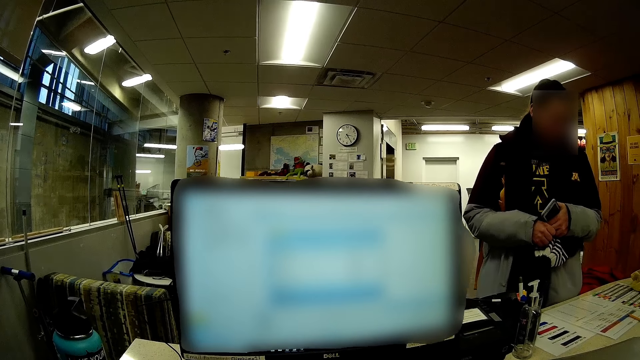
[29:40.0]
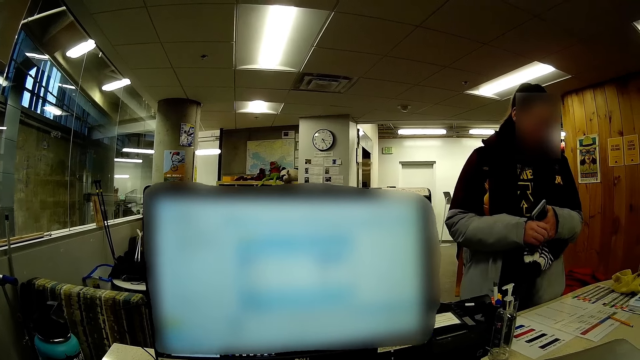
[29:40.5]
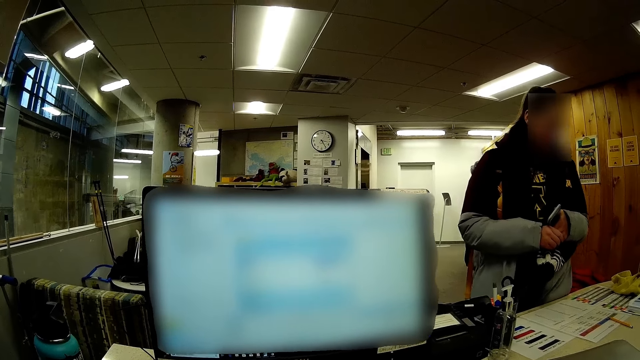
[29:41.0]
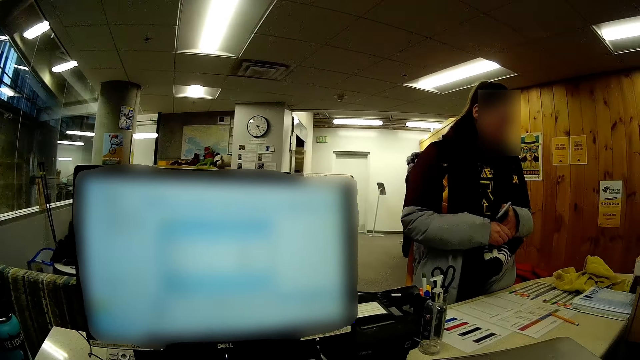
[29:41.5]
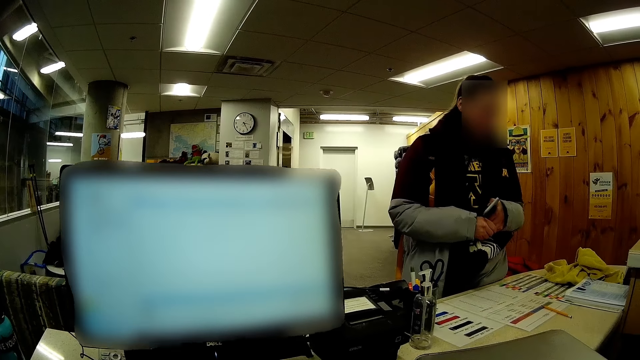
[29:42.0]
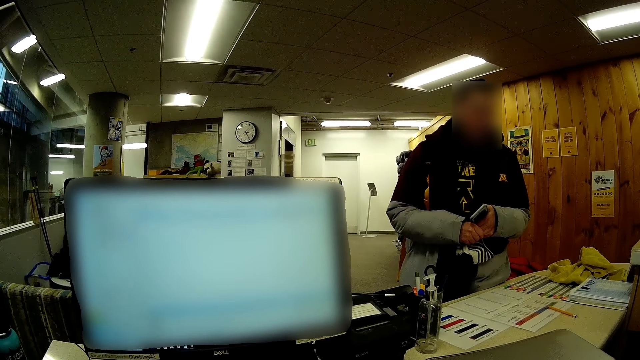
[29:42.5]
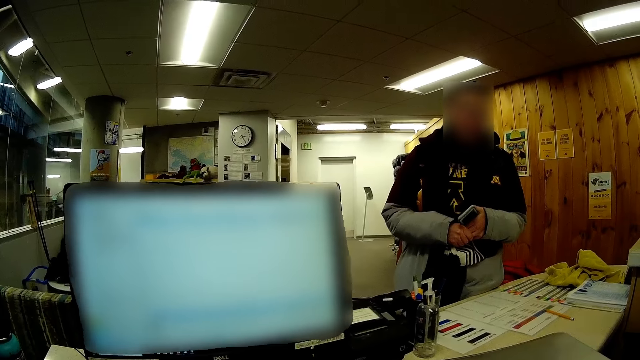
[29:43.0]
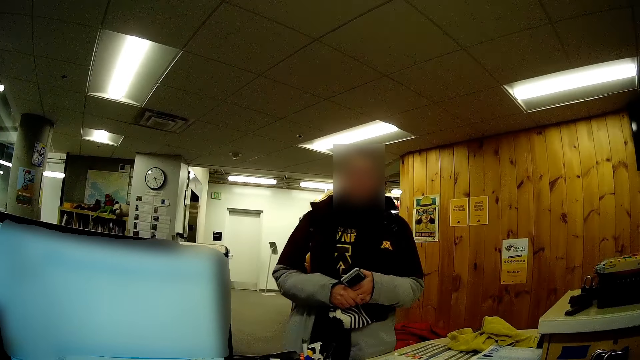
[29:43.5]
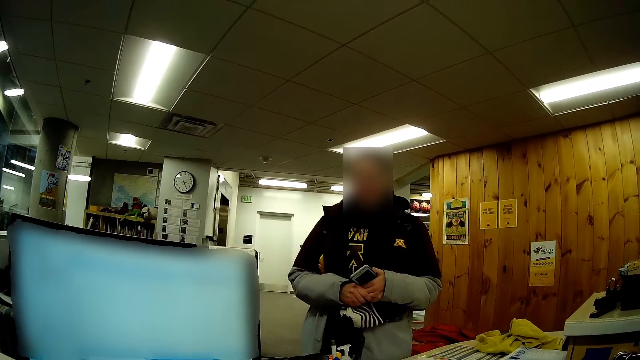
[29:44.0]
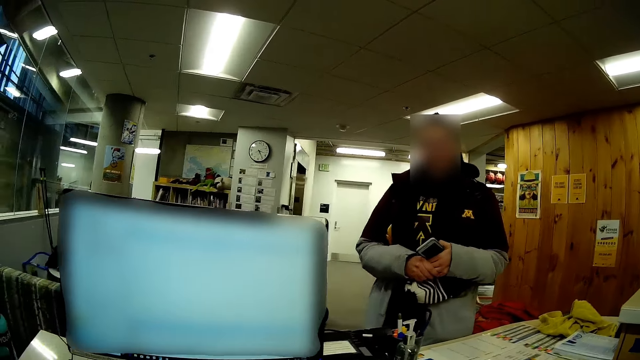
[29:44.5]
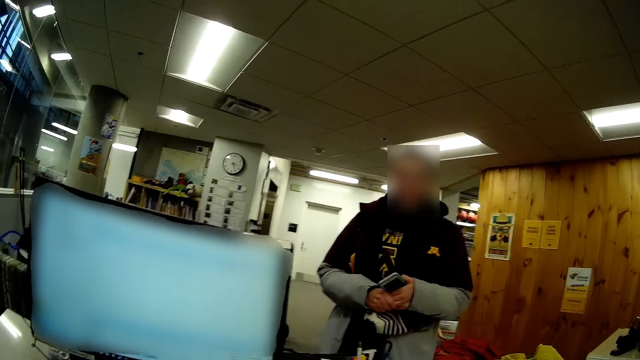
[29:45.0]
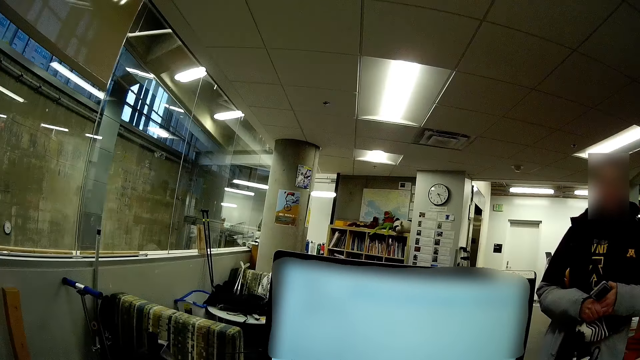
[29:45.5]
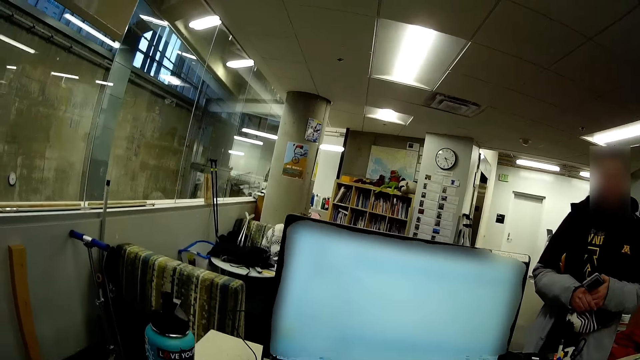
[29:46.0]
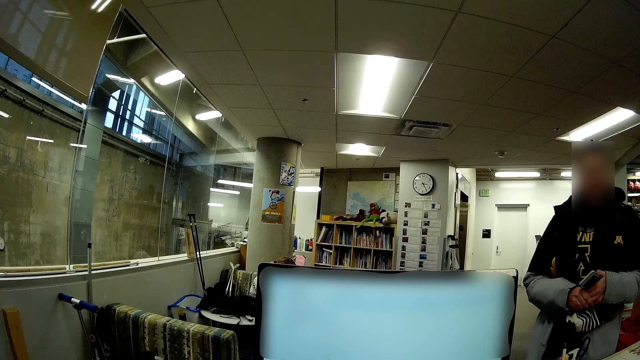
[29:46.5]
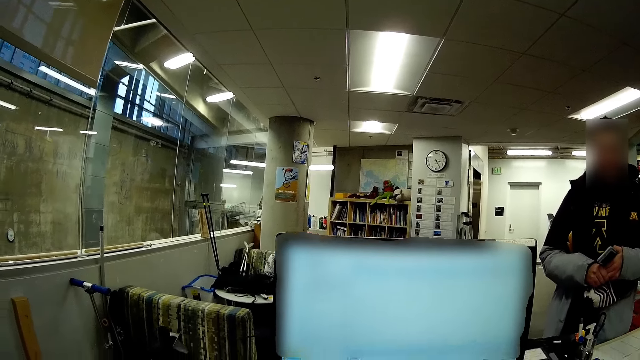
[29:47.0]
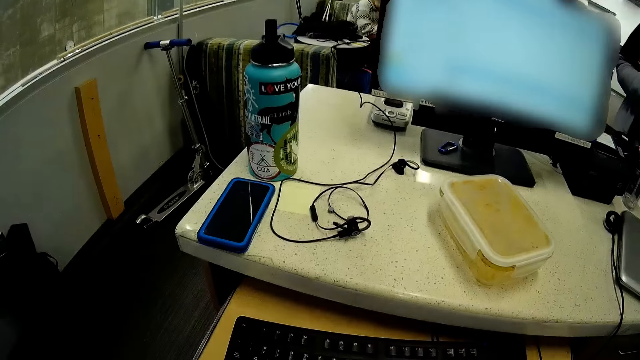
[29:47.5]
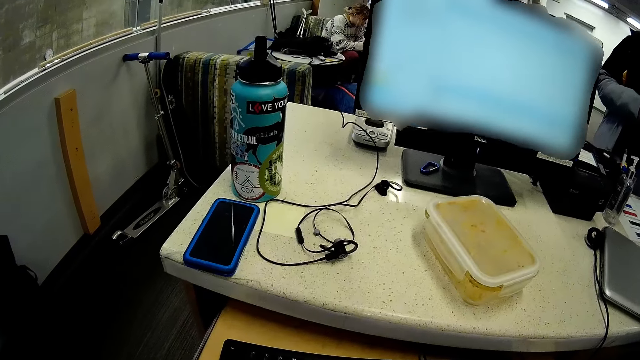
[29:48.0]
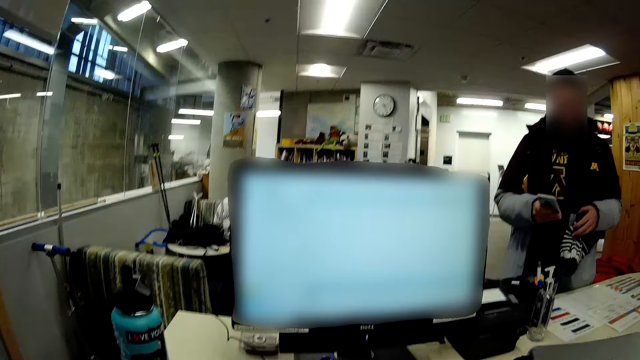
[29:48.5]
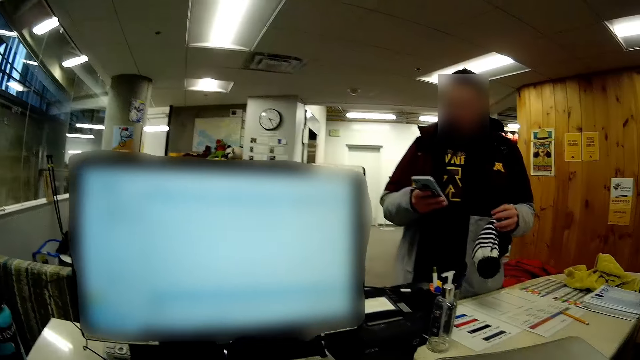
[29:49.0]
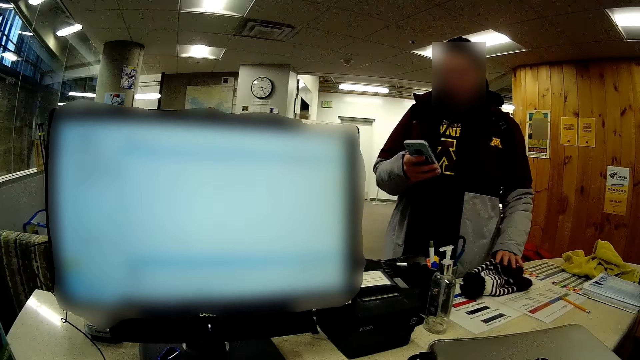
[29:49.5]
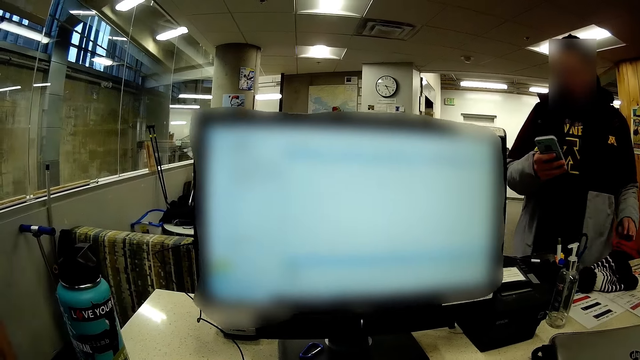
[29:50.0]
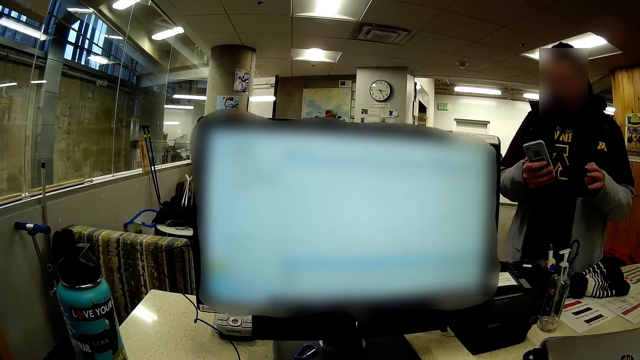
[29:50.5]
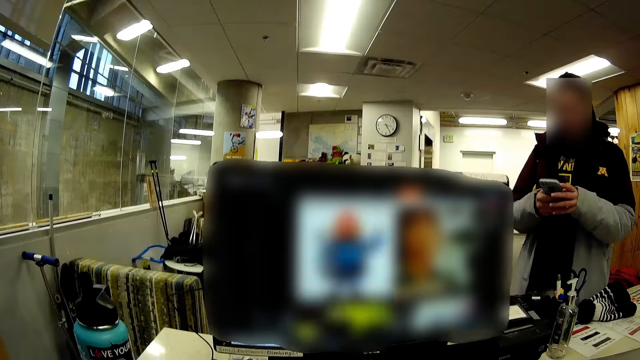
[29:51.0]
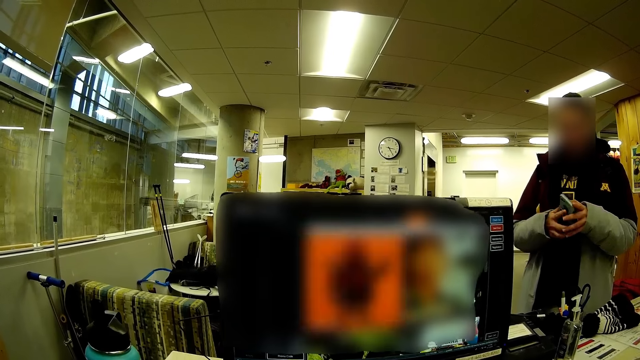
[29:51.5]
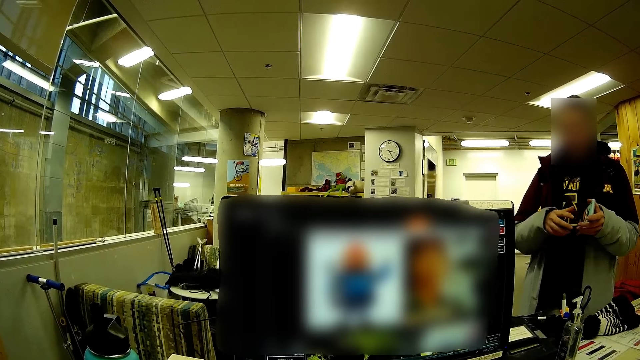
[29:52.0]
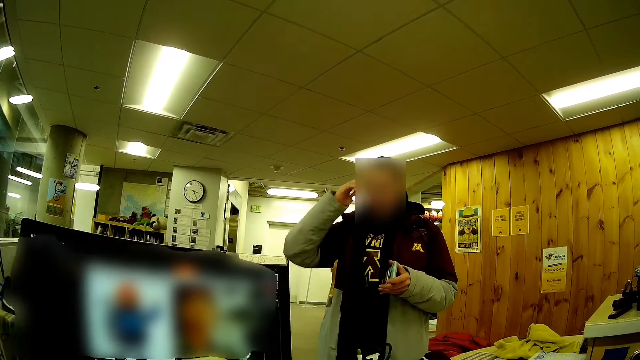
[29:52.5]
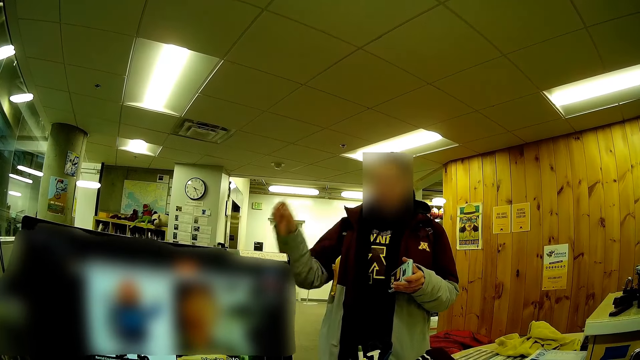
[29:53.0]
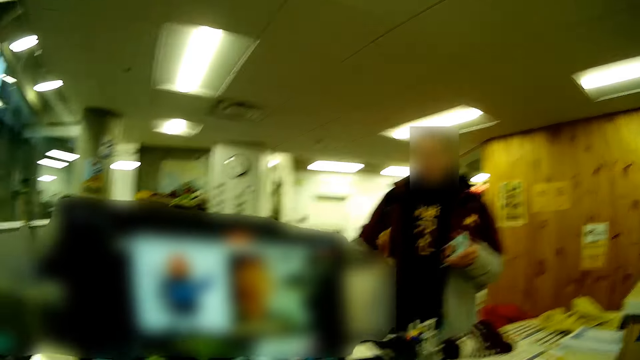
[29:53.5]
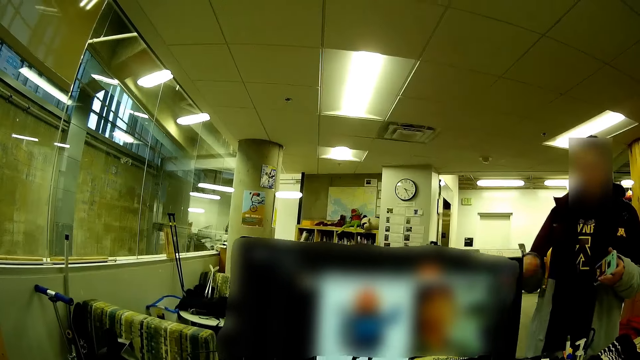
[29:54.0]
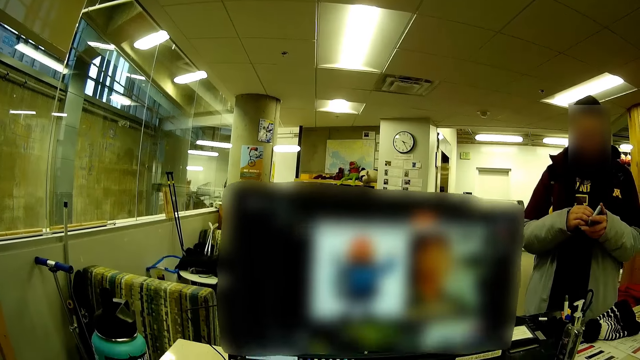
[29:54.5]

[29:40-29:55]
Another woman puts the Marvin down on the table.
